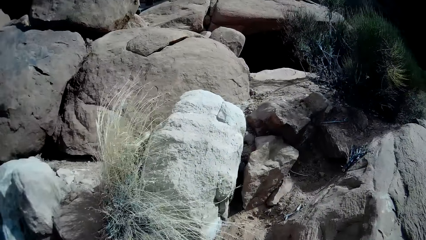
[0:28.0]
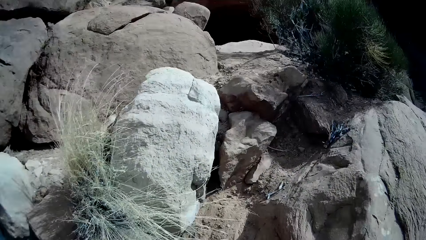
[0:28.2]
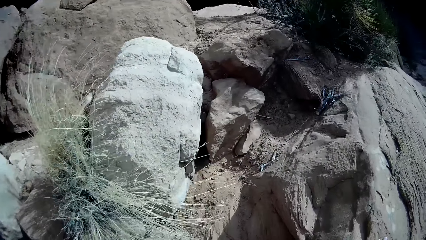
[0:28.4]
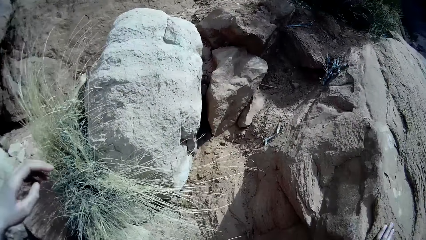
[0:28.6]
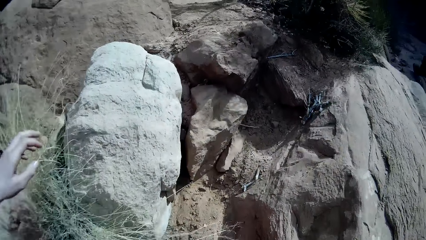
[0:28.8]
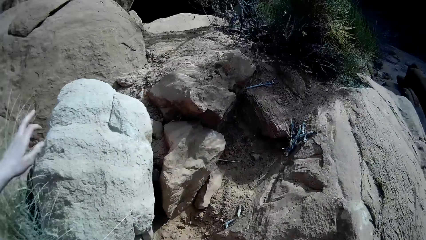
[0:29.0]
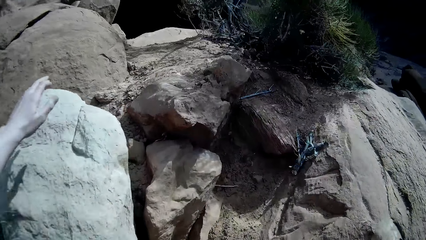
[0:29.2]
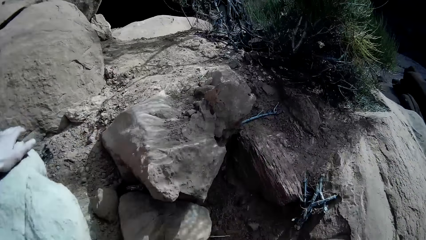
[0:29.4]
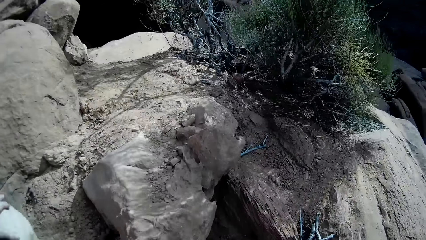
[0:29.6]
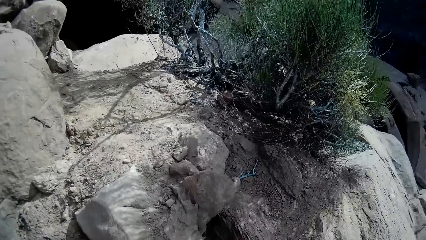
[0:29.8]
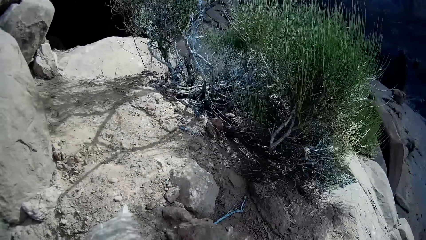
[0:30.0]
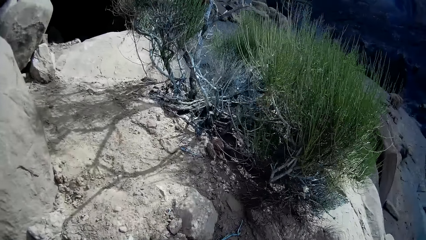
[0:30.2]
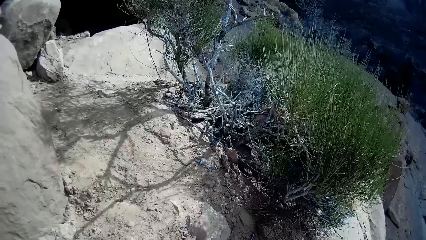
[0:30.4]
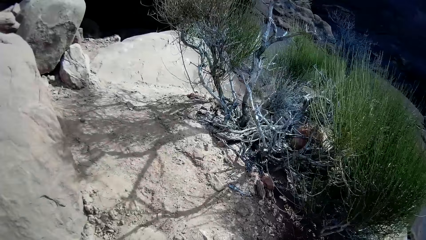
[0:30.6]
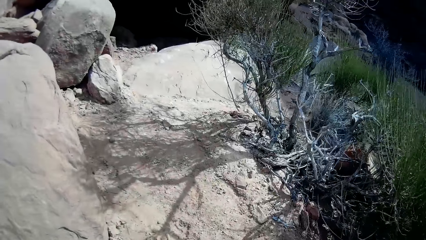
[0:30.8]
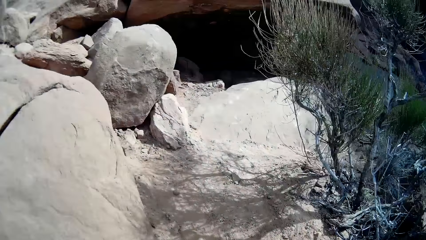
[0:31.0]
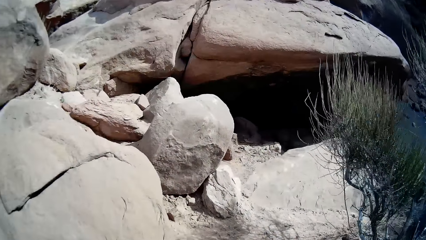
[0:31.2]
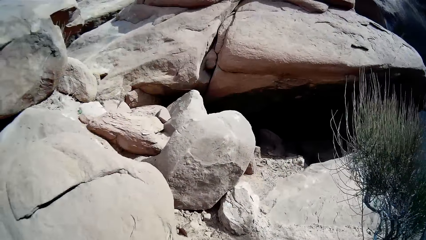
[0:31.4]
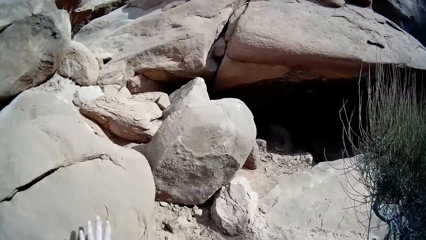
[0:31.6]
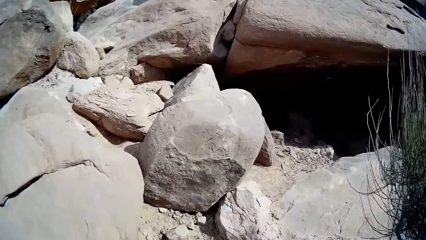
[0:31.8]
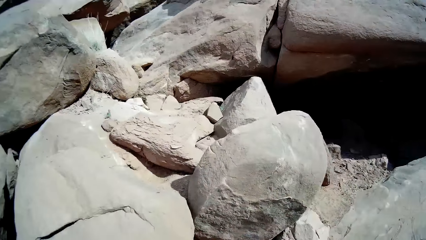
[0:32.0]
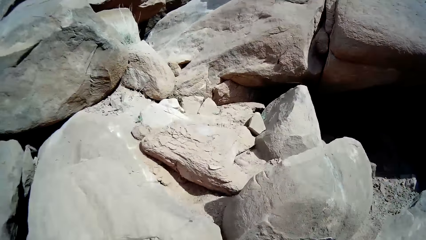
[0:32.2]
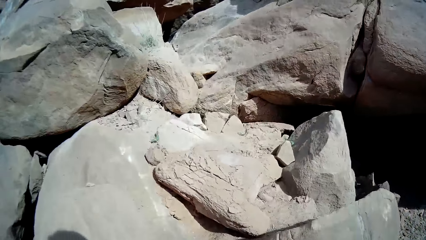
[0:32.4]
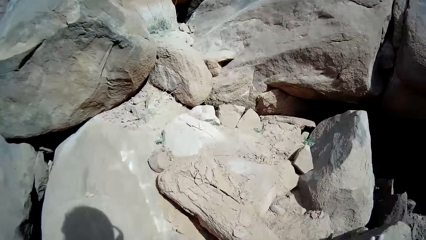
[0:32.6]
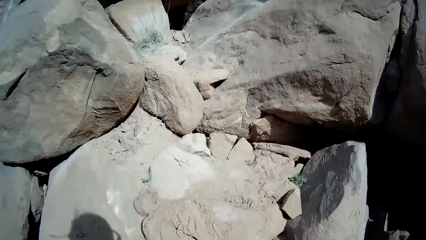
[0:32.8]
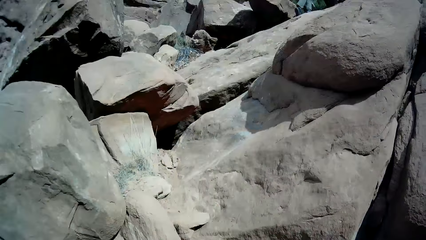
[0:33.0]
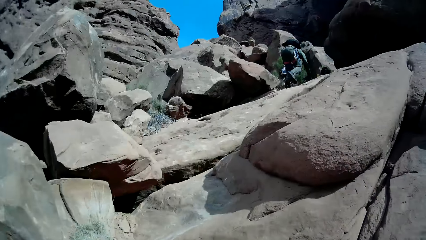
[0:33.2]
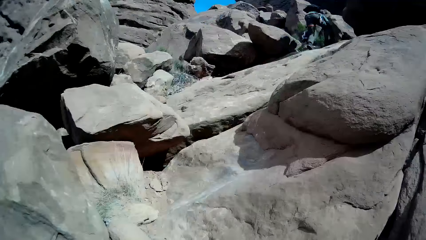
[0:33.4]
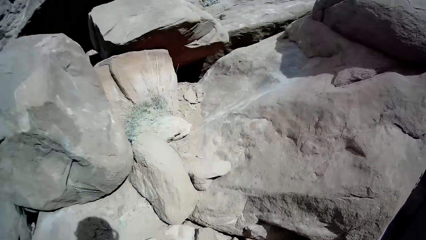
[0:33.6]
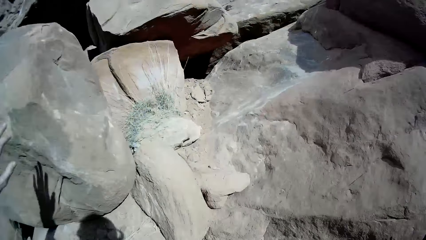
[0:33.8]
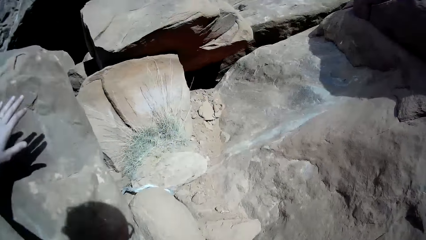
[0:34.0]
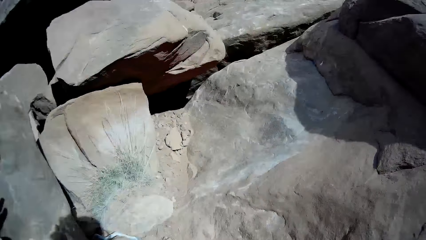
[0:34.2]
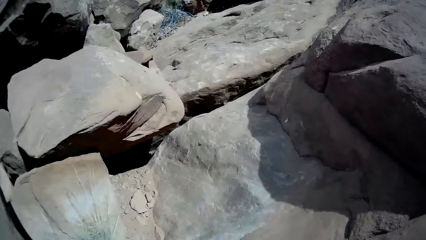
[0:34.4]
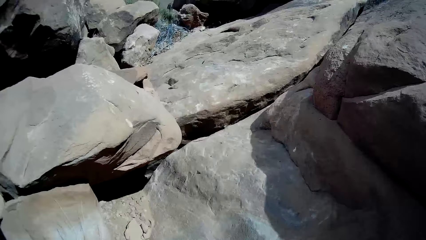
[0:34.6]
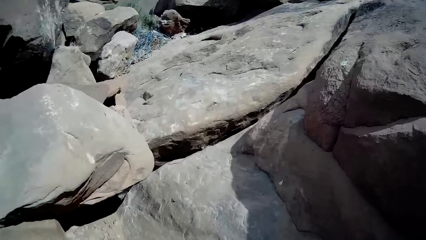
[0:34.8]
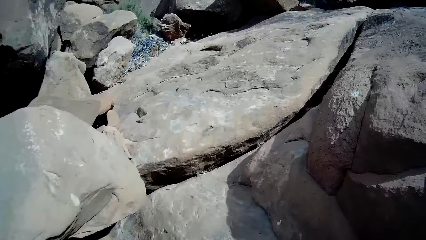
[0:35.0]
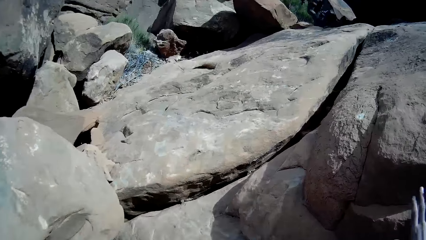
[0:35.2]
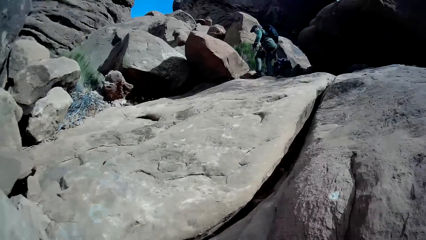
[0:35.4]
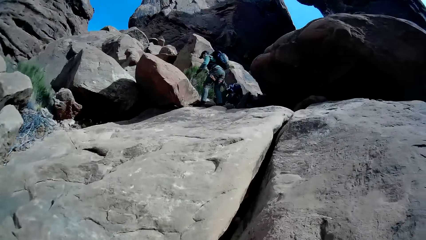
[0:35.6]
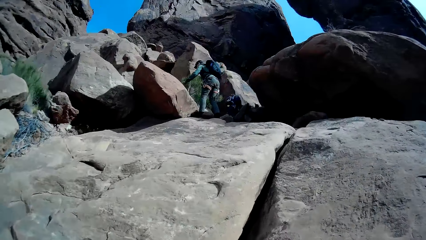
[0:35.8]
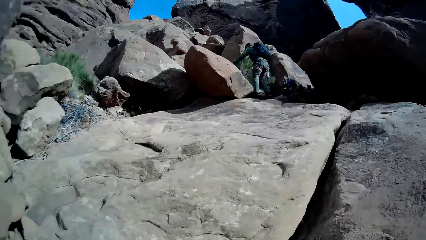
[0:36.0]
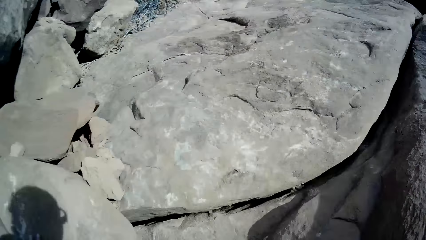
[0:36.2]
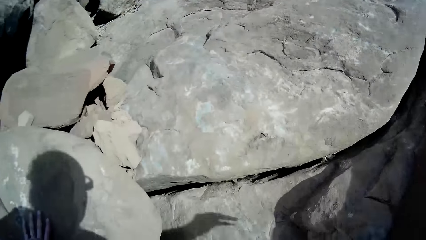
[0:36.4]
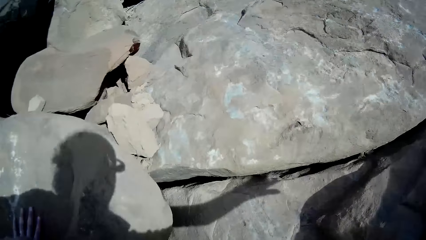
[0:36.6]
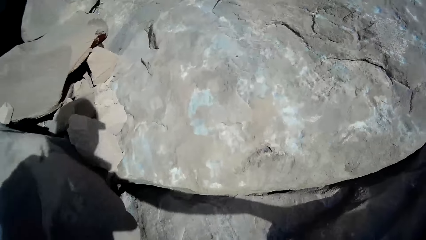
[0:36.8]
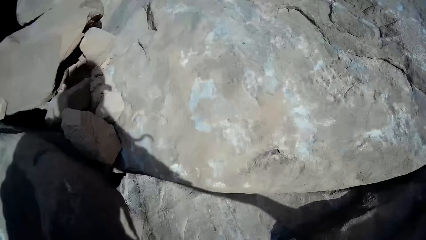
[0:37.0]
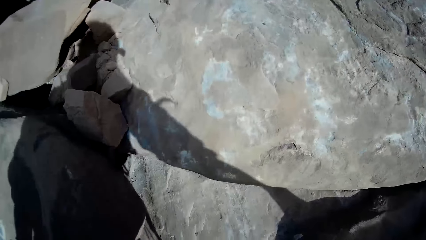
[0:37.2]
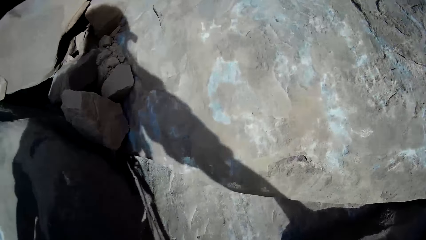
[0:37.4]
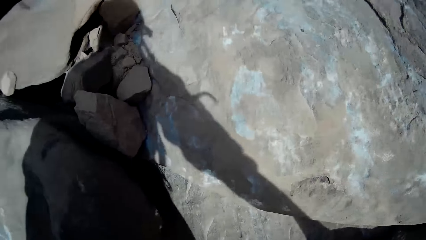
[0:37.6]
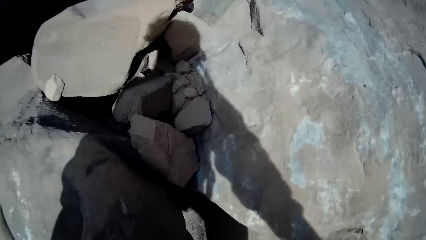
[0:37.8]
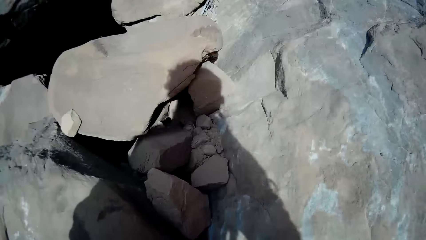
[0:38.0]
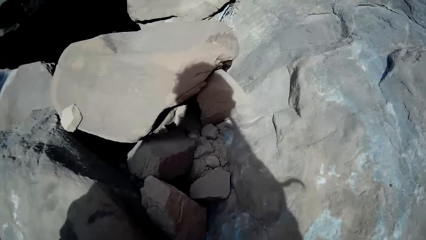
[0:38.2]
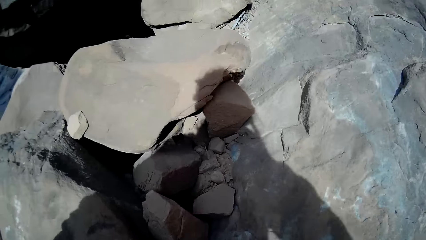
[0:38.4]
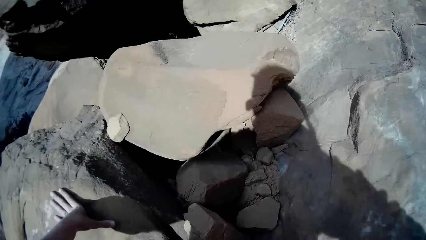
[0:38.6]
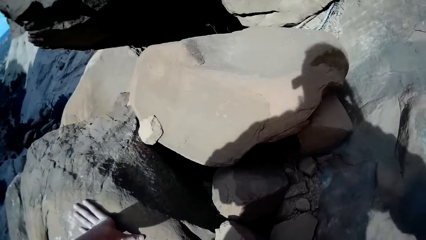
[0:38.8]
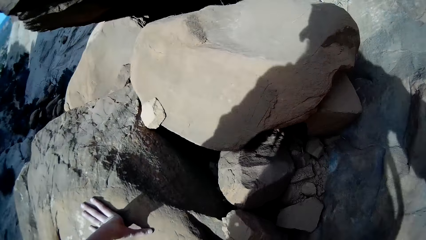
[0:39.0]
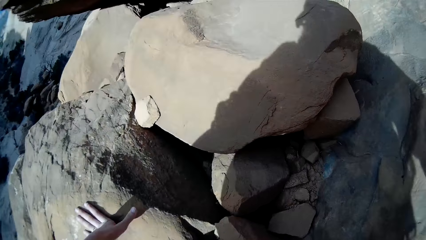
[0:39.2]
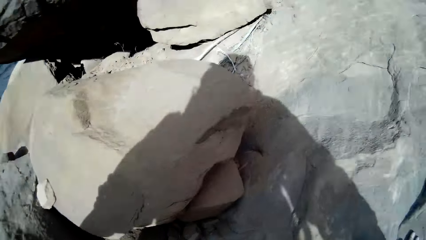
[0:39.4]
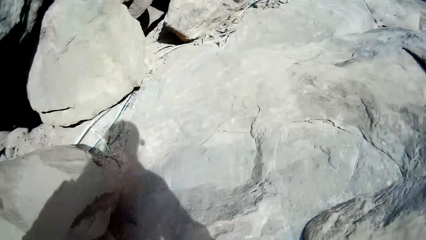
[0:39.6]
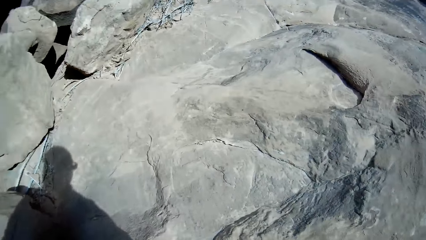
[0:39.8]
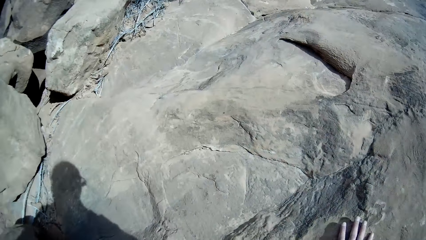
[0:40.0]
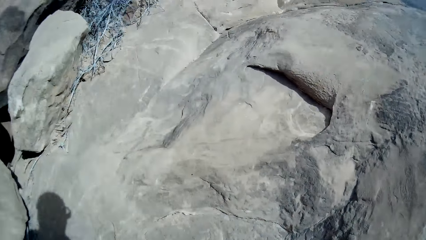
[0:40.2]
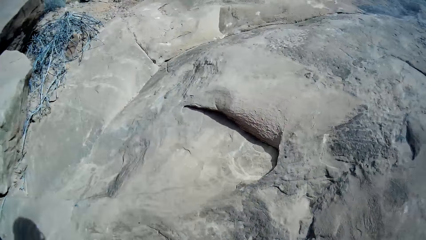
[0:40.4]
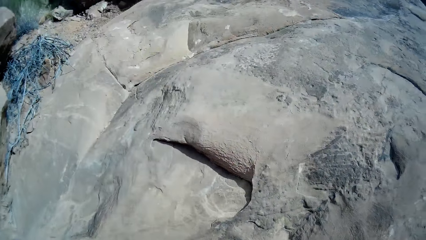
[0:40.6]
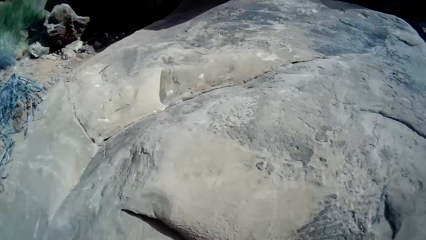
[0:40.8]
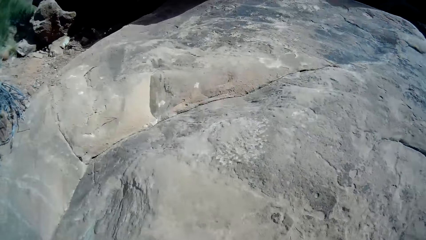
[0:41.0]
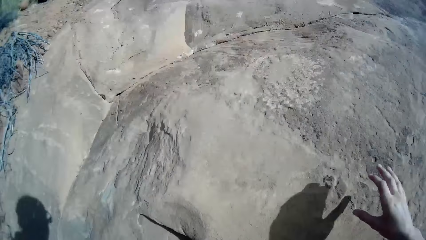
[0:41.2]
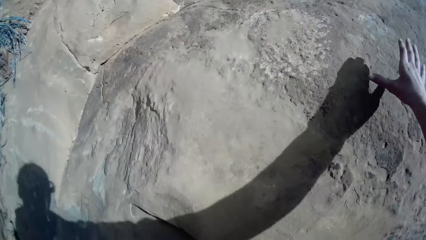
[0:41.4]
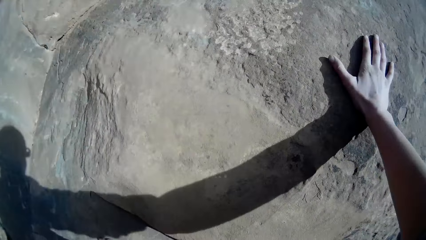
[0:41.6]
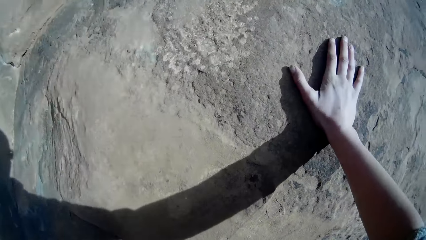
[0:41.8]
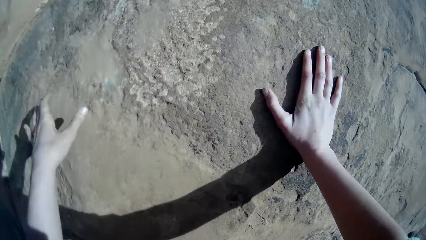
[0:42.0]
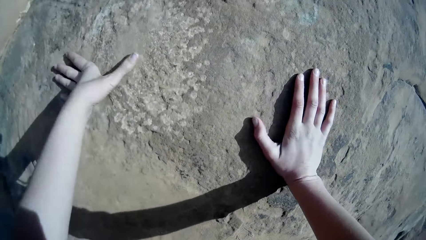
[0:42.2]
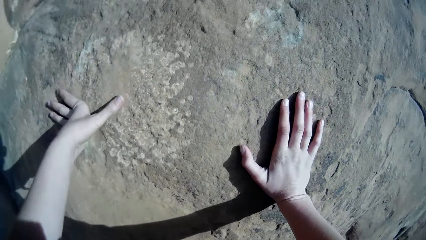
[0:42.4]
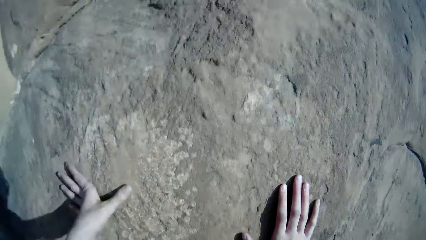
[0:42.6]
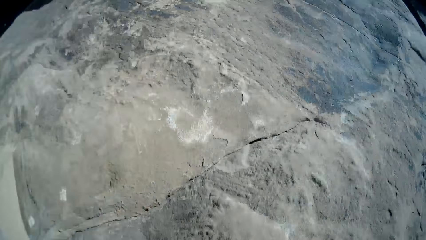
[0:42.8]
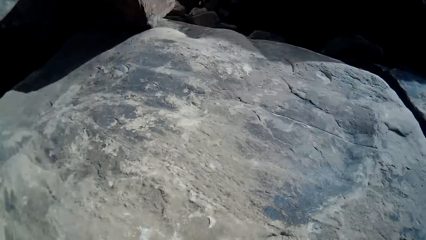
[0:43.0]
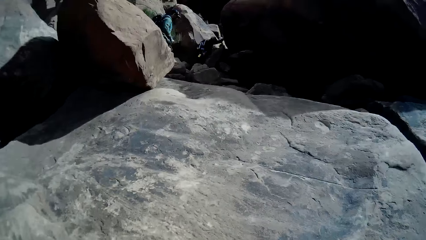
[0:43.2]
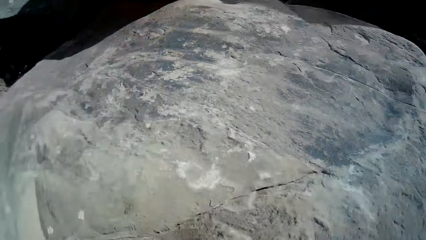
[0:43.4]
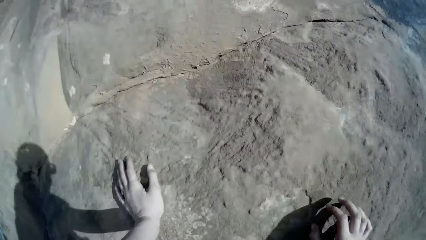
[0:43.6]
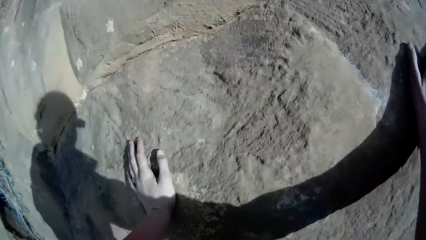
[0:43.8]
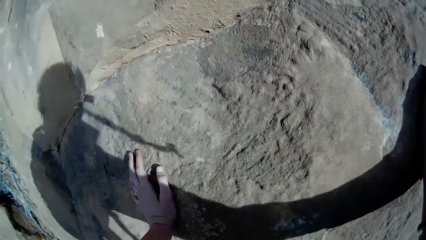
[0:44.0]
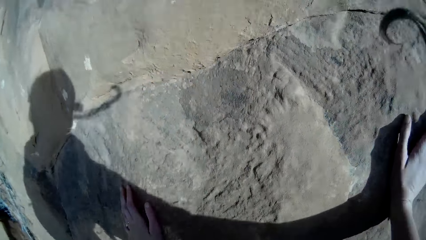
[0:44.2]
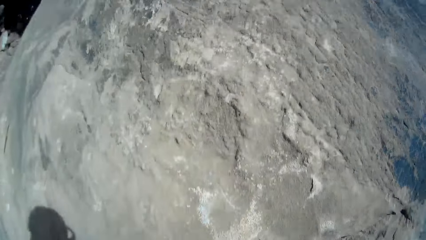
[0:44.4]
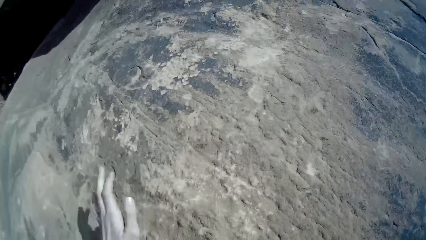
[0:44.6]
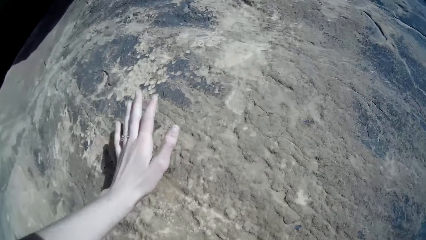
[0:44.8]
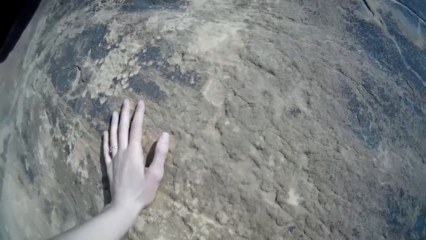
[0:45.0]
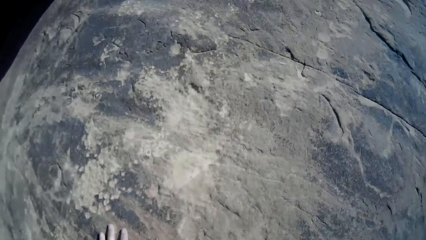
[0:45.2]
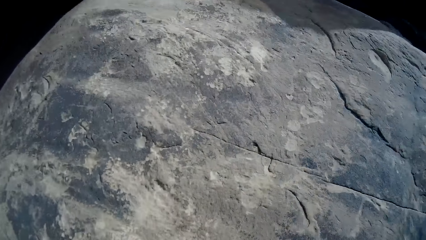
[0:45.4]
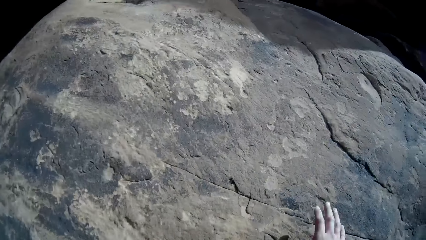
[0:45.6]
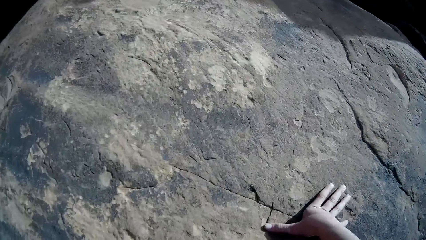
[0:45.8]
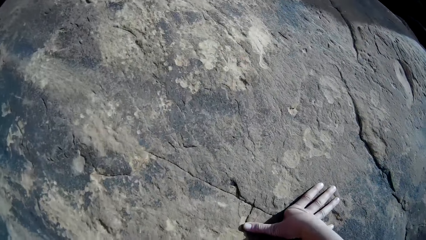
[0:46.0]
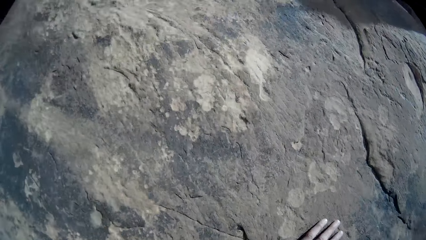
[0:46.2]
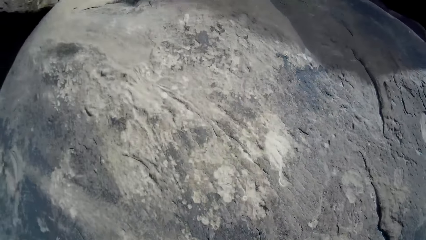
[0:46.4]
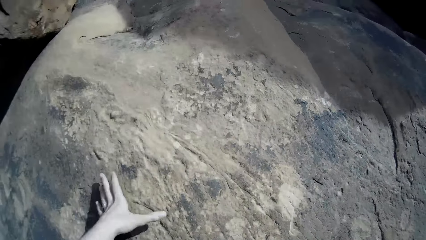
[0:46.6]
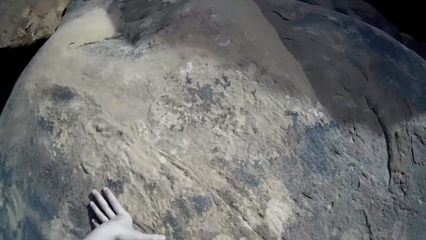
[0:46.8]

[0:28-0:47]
The camera wearer stretches his hand. He touches another rock with the left hand. He touches another rock with the left hand again. He climbs different rocks. He touches the rock. He holds the rock with both hands.
